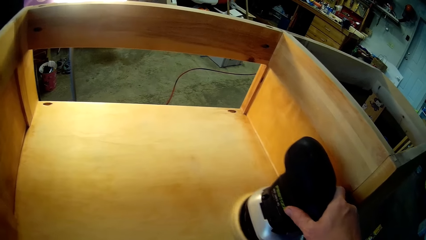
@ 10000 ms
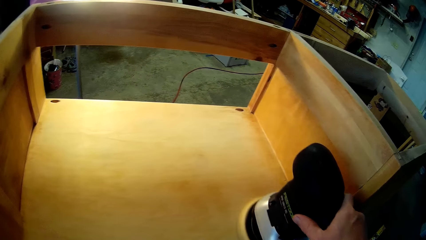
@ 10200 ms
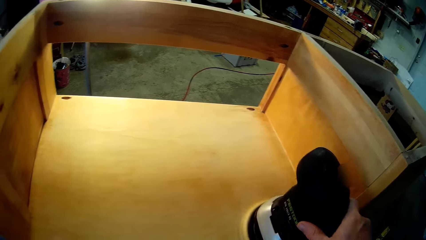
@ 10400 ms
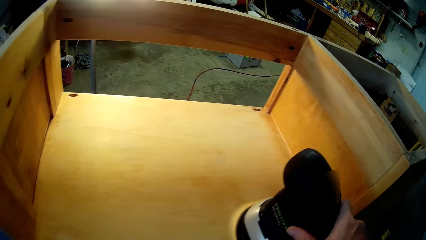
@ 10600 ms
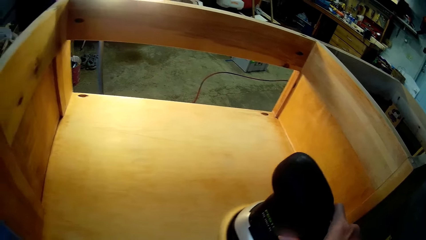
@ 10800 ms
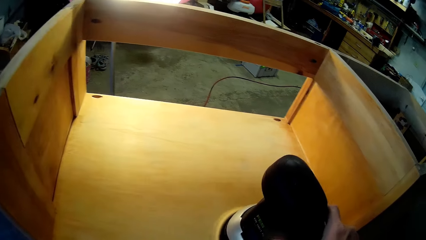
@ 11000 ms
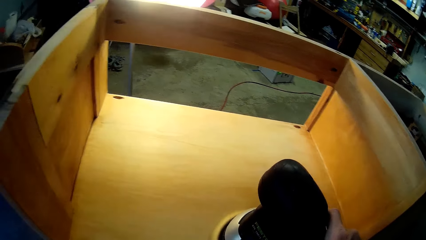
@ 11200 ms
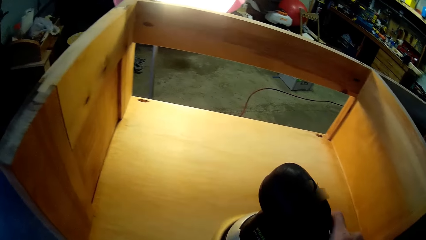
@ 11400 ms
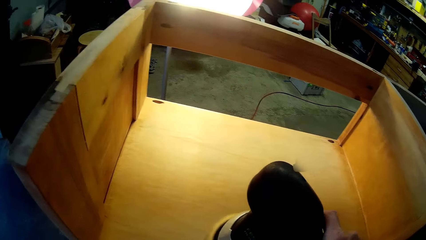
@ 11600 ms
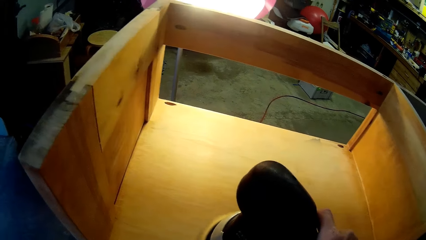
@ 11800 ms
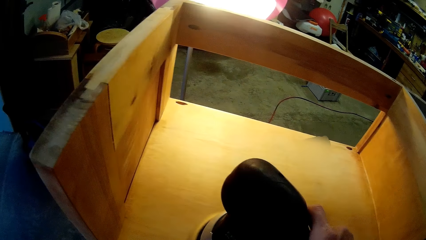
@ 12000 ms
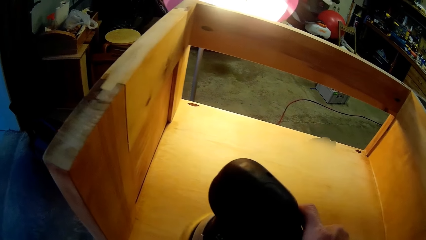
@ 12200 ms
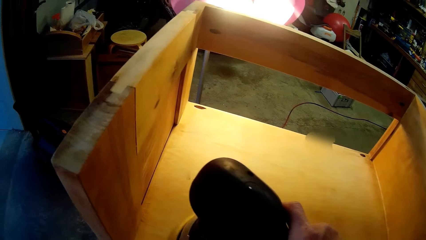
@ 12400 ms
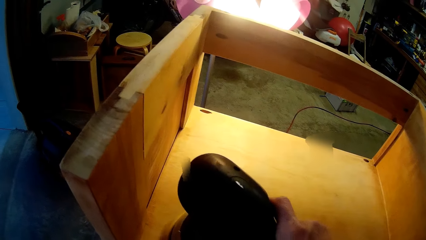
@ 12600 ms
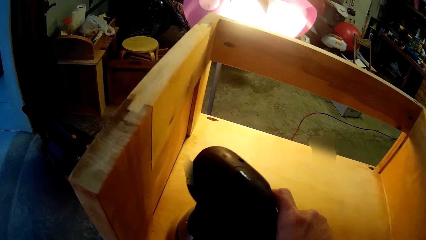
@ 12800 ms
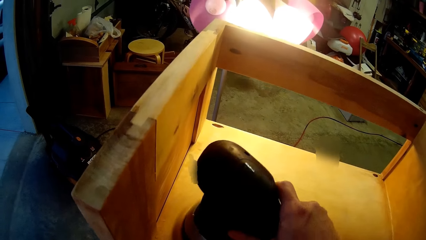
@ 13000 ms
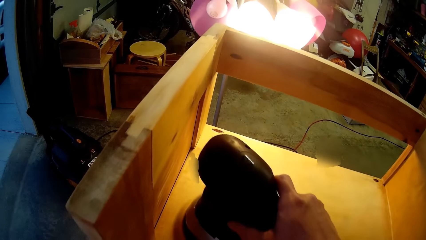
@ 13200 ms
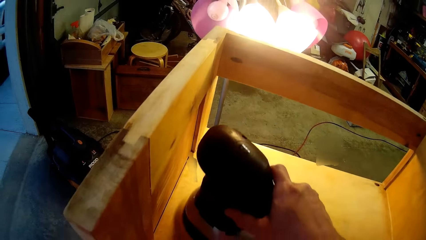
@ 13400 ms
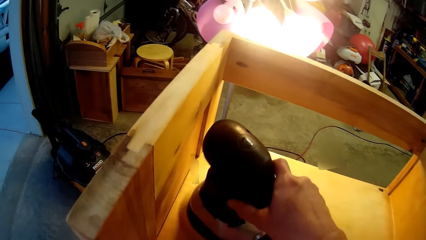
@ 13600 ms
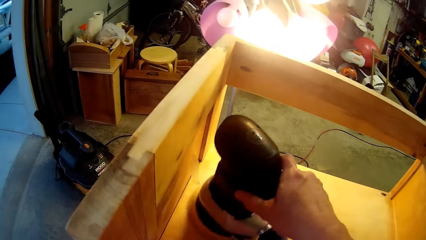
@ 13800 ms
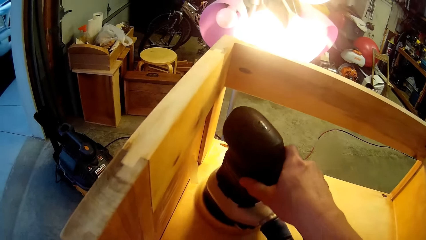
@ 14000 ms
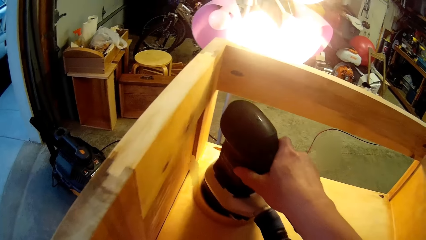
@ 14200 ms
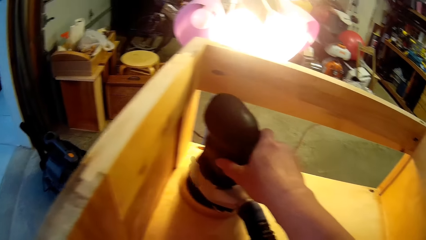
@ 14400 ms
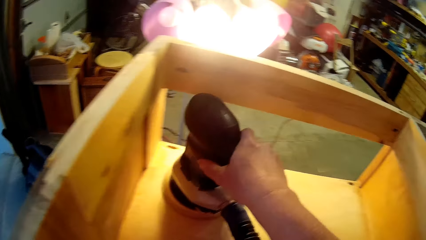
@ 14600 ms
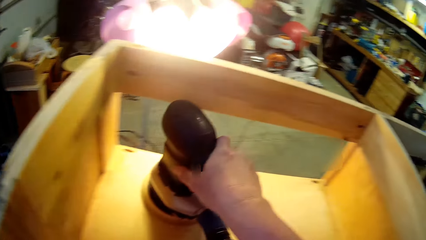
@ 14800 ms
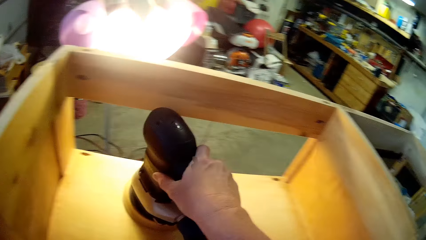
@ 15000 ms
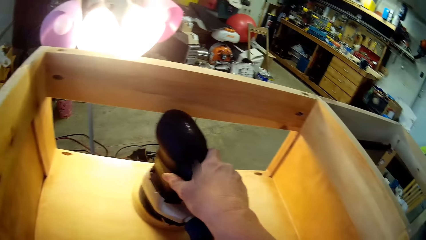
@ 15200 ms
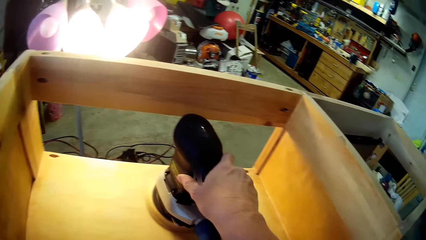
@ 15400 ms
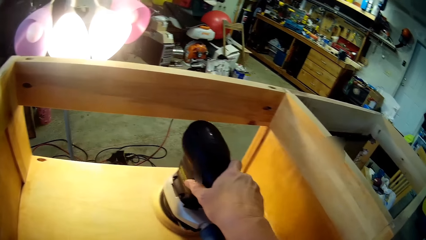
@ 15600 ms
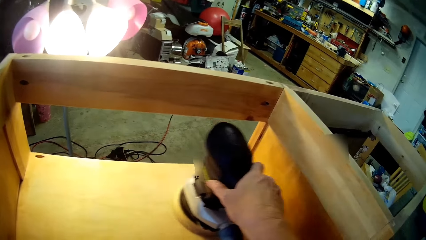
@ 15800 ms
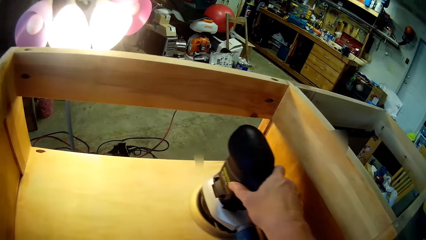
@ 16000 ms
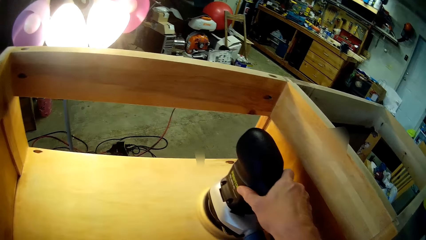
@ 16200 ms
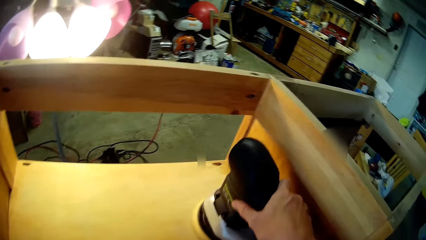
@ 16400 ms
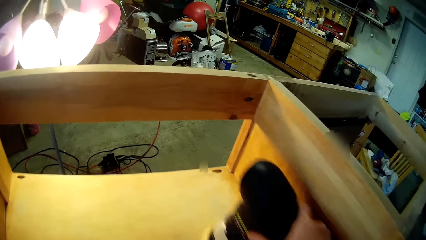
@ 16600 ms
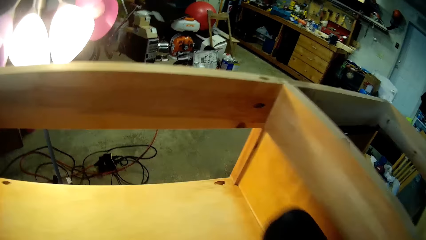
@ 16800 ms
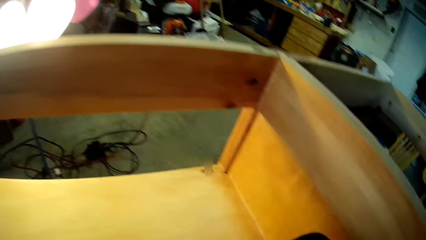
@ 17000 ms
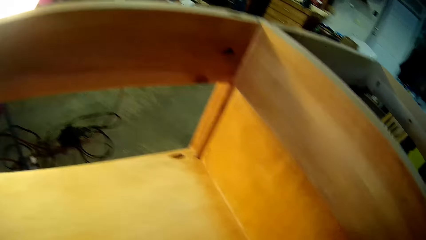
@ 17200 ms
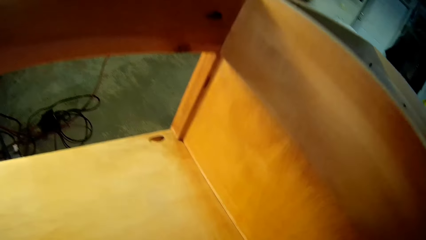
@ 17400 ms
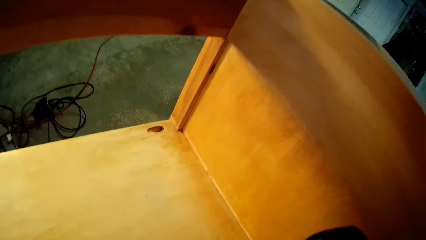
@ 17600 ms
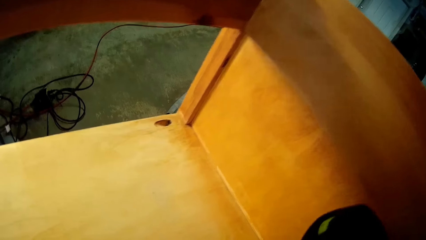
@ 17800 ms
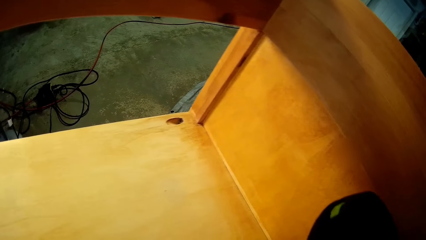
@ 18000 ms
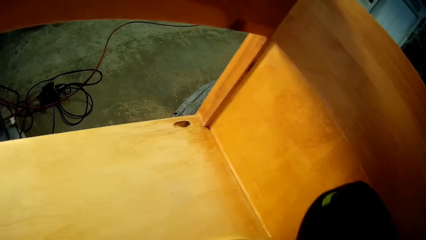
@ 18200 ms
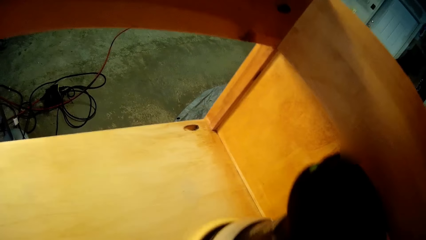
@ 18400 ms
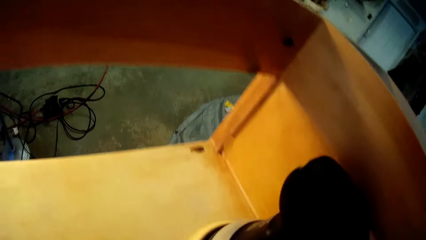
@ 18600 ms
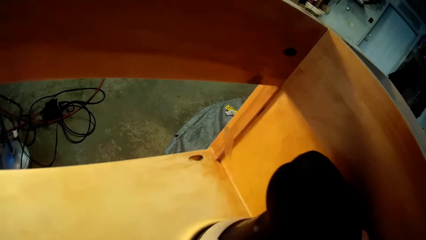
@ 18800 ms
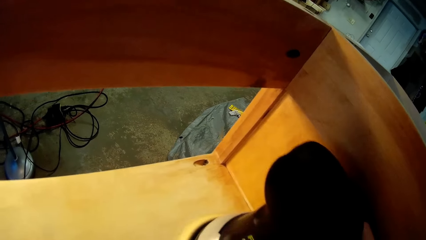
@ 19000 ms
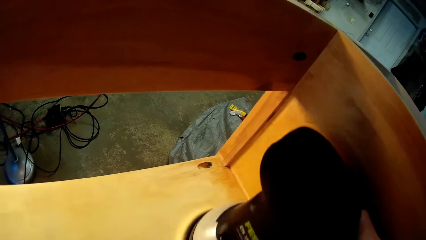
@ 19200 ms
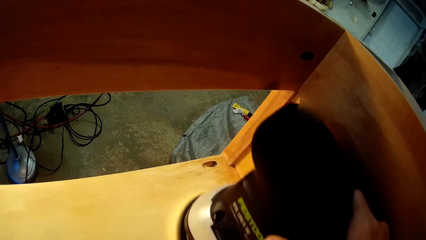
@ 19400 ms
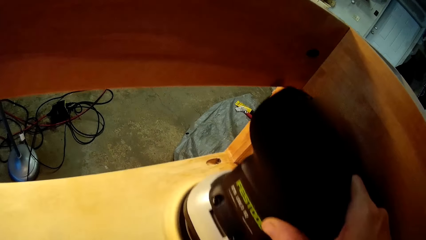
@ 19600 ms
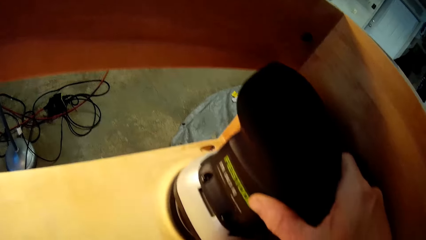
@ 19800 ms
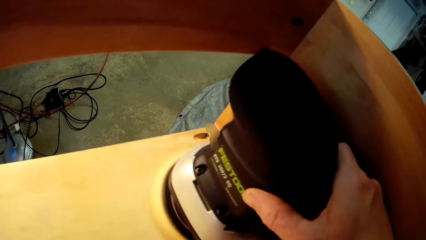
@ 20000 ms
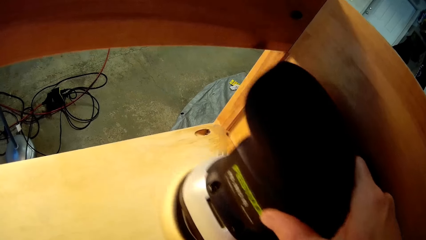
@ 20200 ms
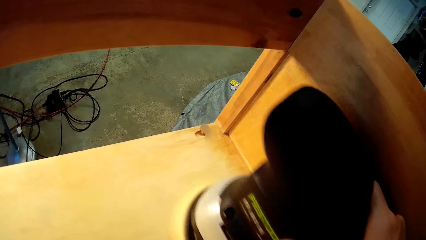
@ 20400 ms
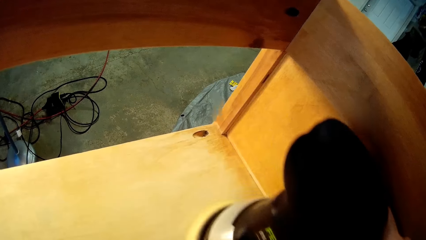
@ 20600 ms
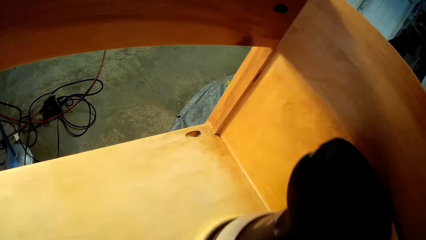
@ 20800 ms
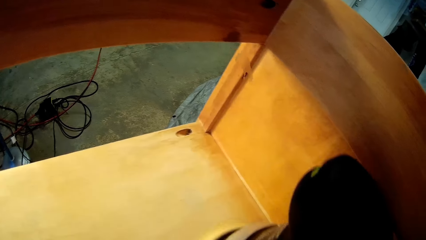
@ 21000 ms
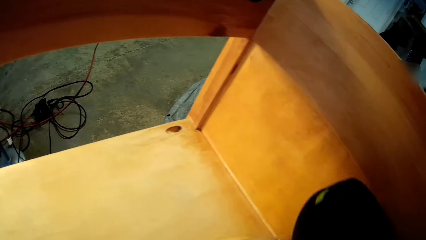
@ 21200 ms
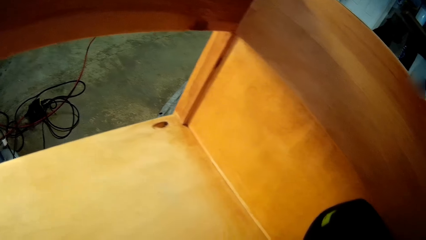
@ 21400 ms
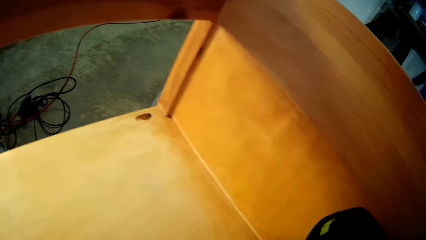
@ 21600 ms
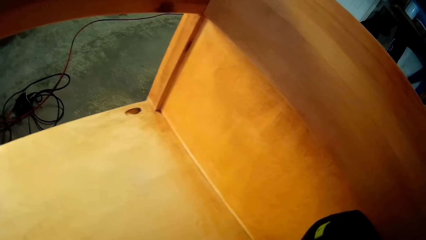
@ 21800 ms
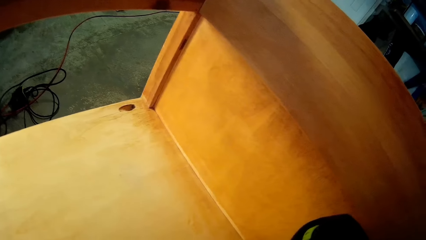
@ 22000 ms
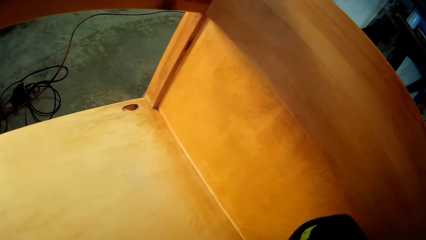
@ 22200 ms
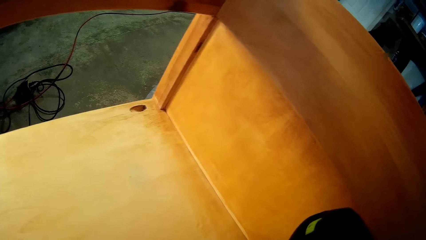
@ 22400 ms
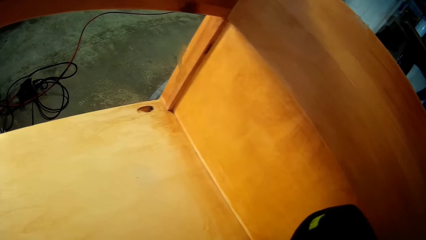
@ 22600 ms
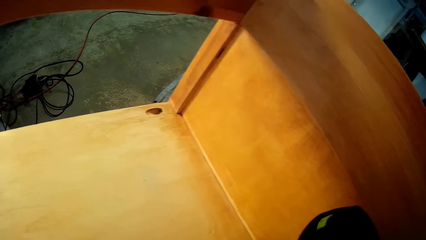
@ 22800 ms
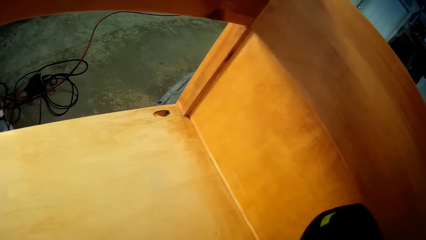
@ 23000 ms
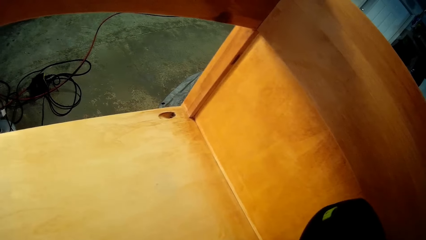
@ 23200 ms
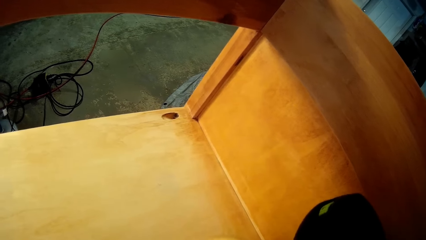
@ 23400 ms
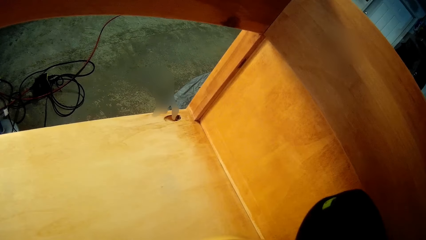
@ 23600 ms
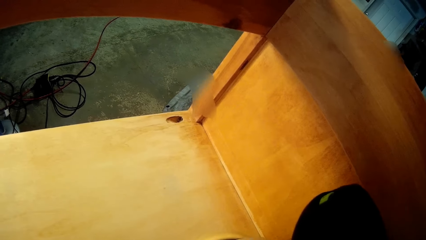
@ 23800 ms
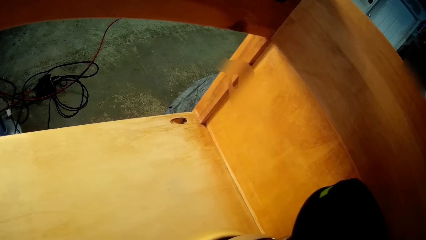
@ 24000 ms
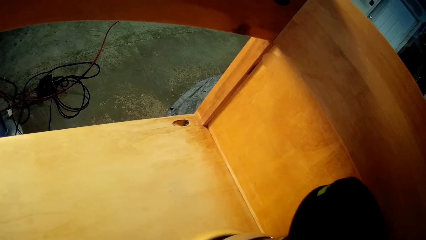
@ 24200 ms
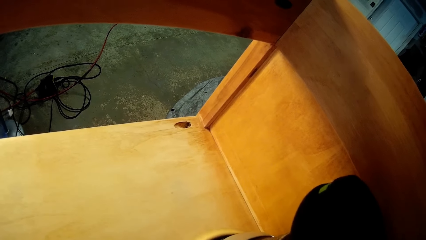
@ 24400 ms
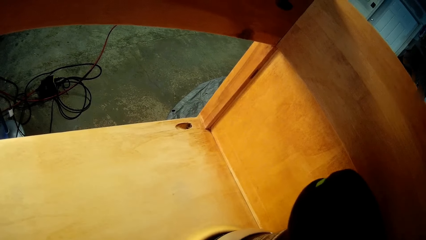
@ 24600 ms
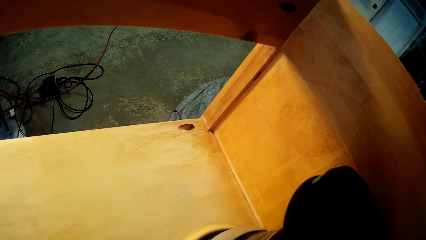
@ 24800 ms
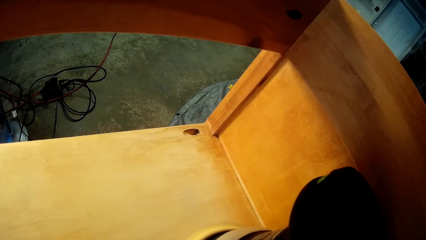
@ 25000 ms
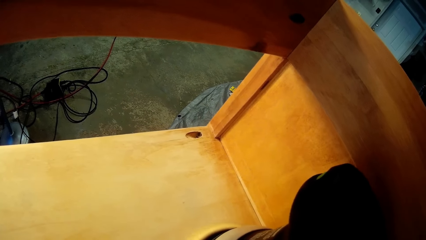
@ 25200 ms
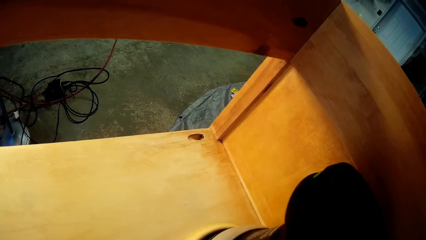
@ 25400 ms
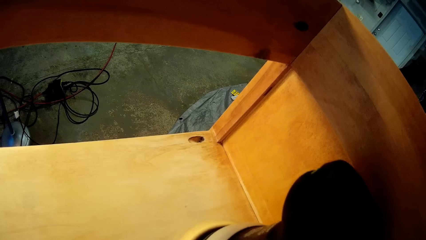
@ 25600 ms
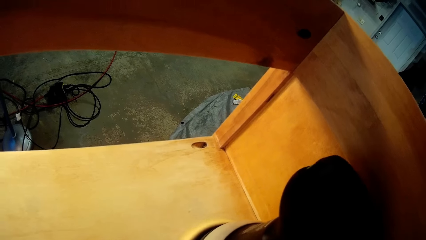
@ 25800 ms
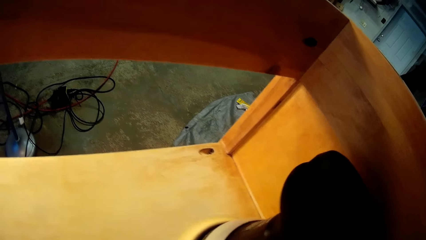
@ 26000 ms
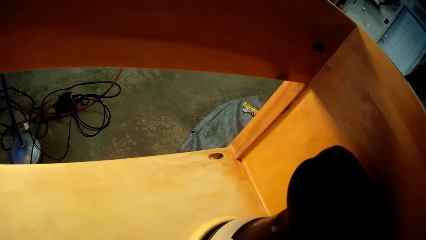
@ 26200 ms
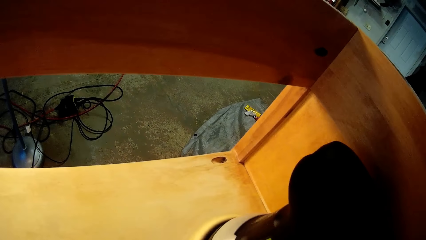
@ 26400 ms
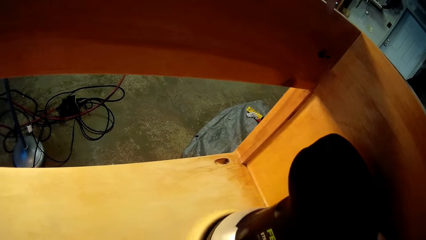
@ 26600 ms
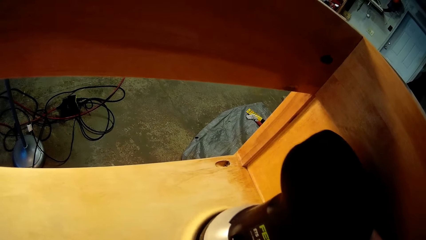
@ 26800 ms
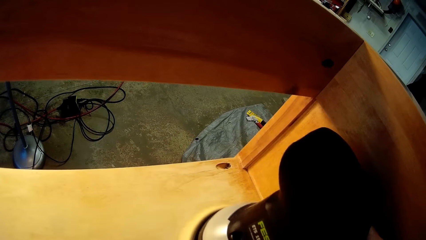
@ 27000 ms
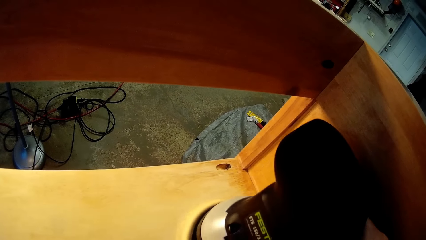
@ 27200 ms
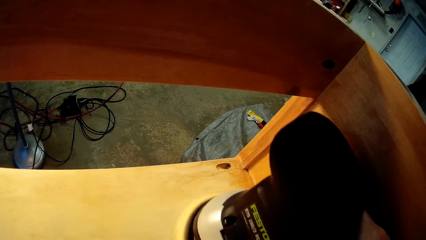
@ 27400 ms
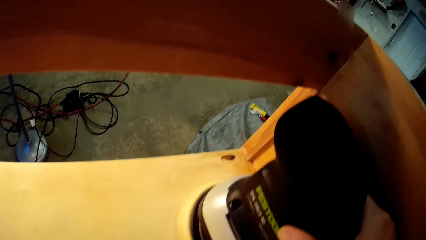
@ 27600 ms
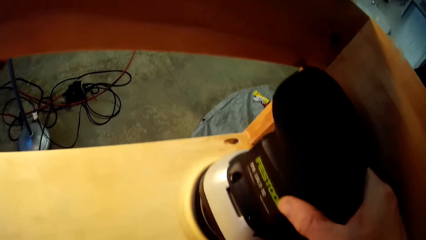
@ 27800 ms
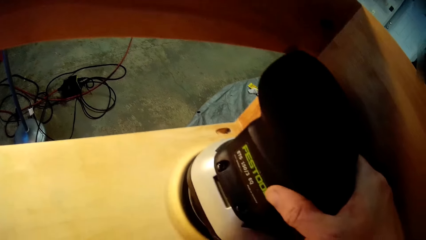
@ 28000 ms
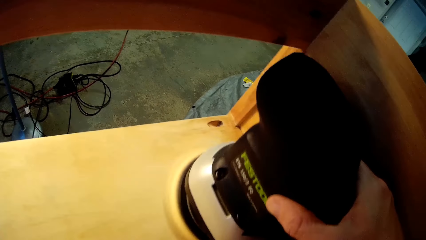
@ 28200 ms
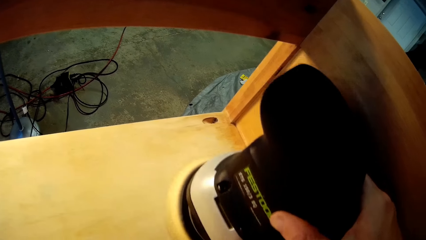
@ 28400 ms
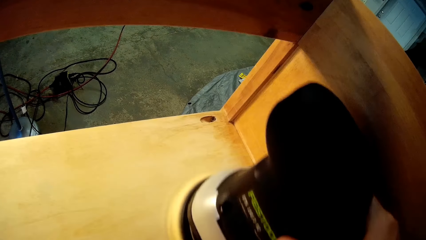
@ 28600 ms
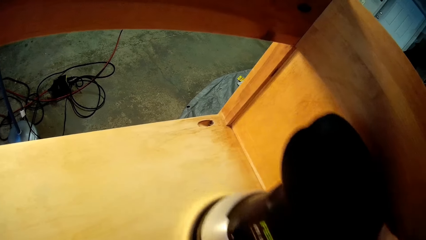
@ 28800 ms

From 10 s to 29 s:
The camera wearer moves the sanding machine side left. They move the sanding machine up left. They move the sanding machine to the right. They move the sanding machine down to the right. They move the sanding machine up to the right. They move the sanding machine down to the right. They move the sanding machine up to the right.
